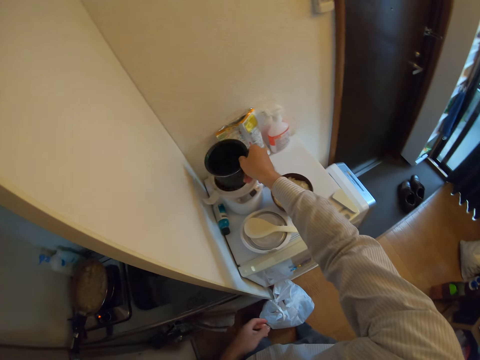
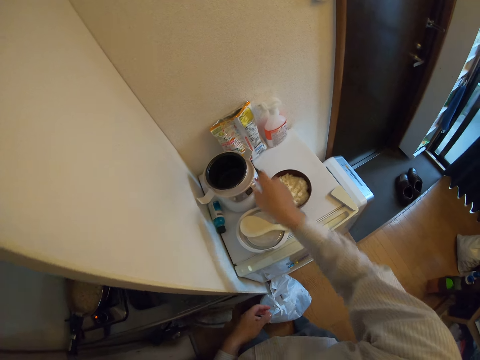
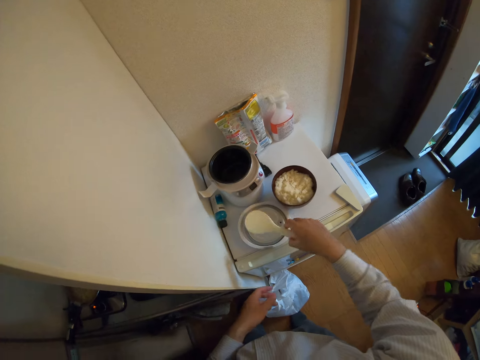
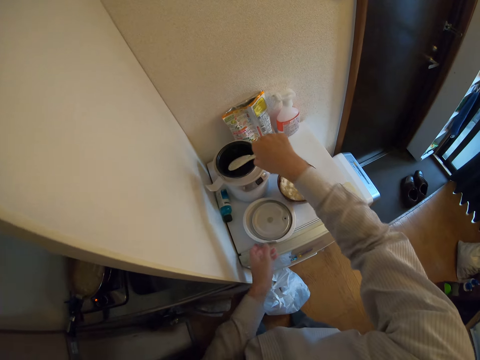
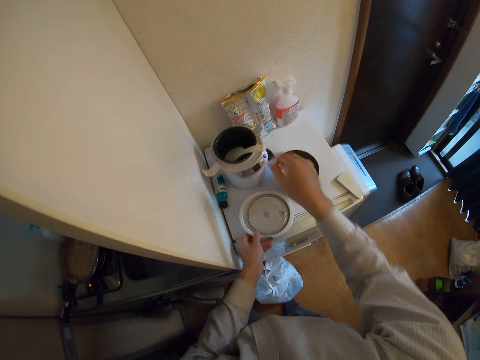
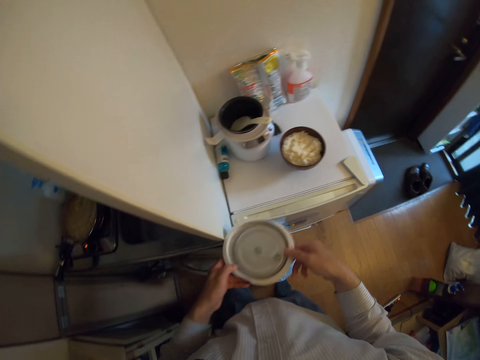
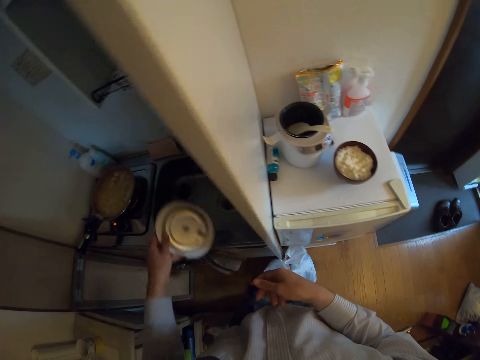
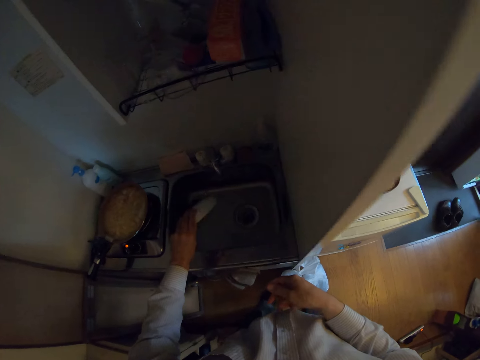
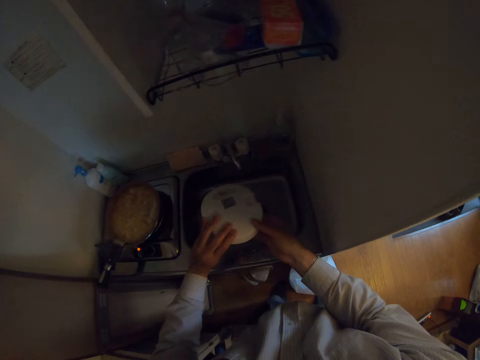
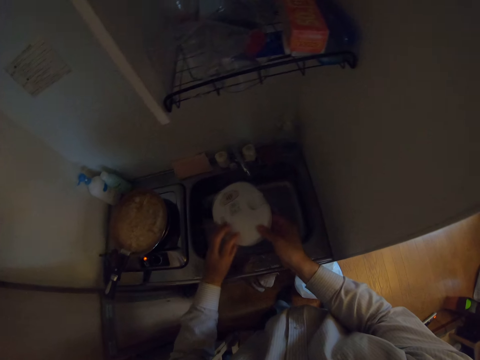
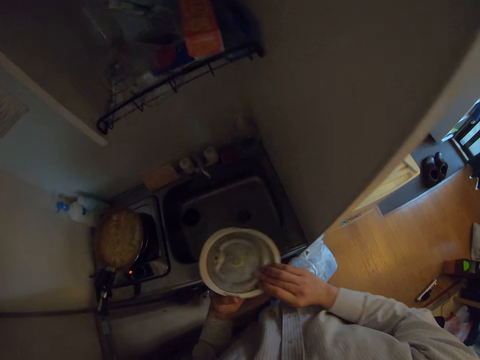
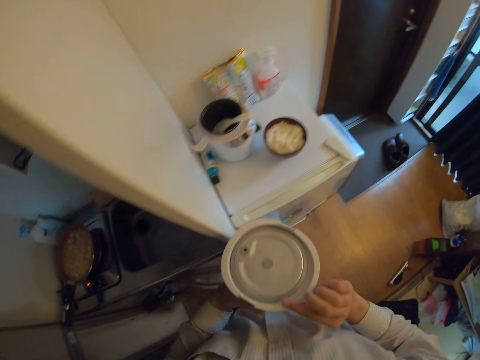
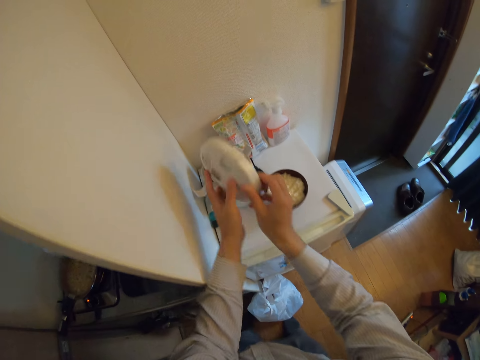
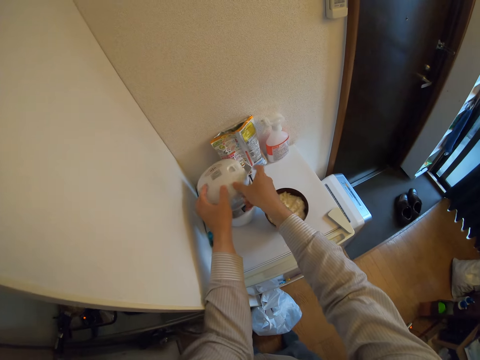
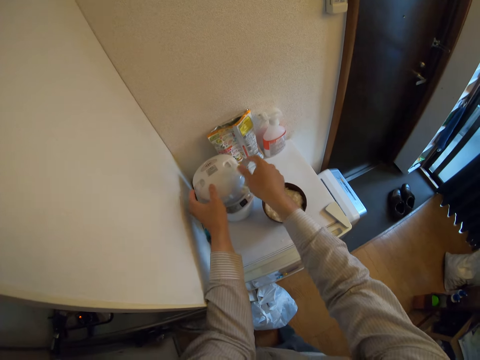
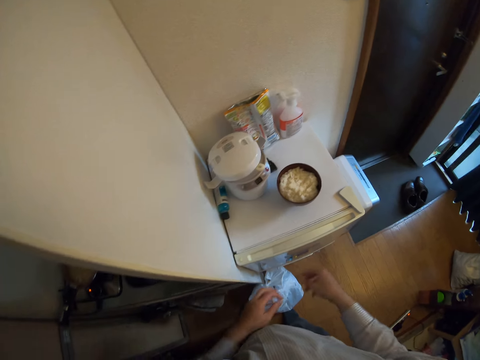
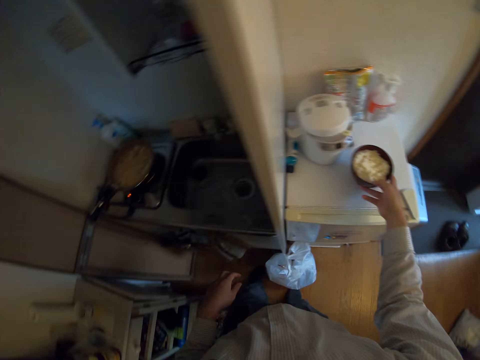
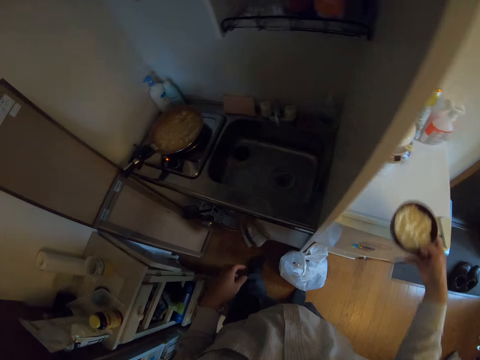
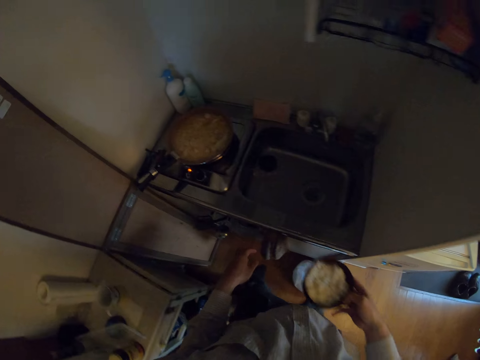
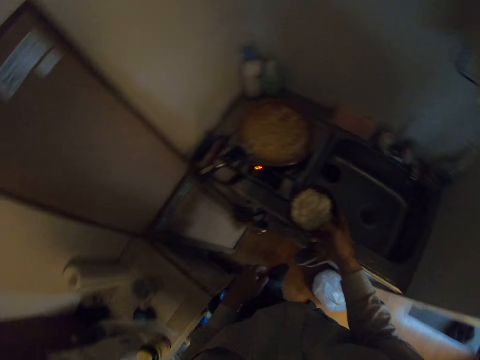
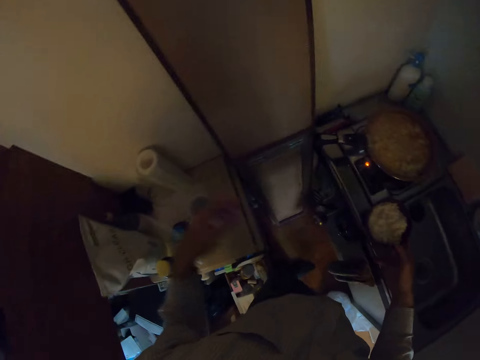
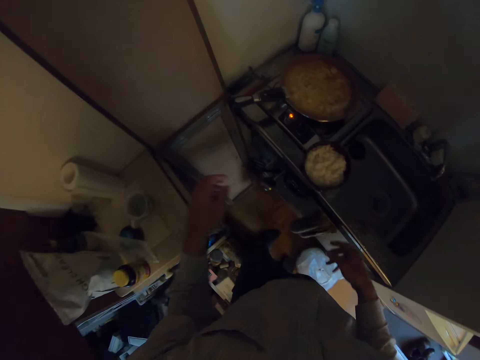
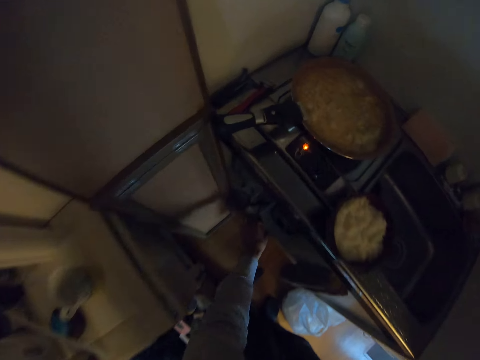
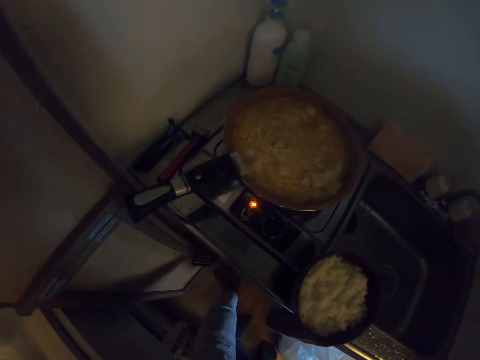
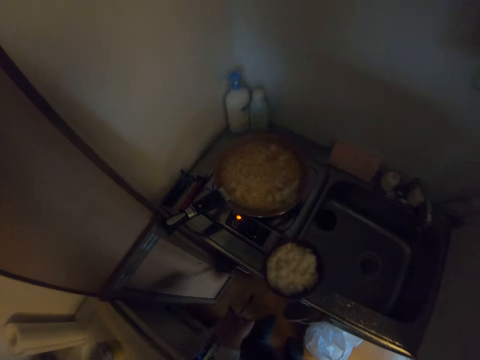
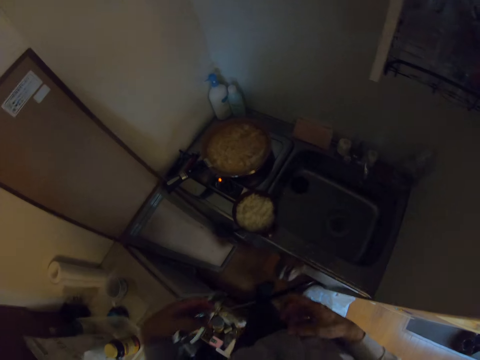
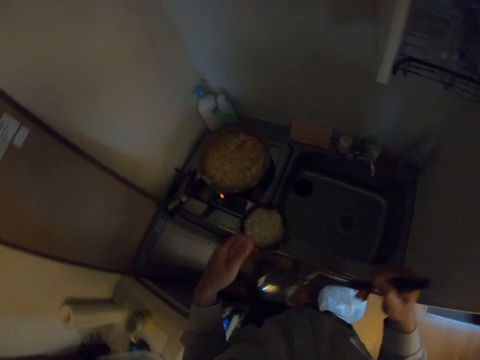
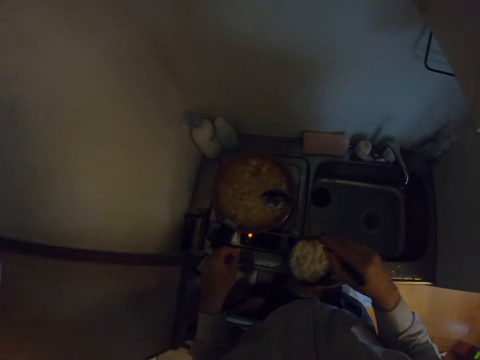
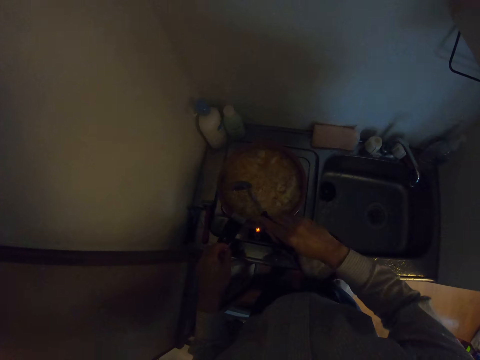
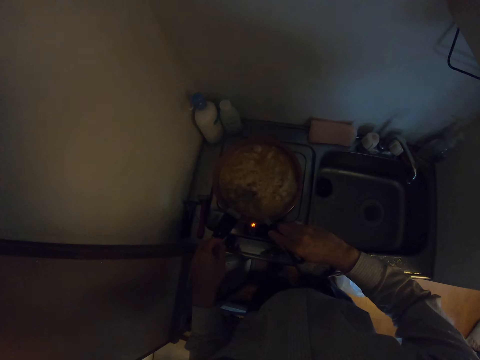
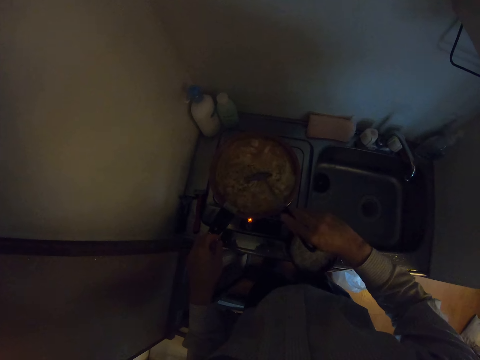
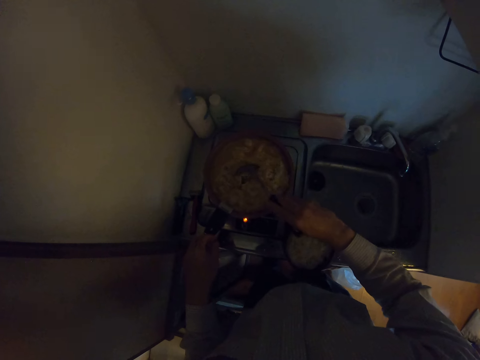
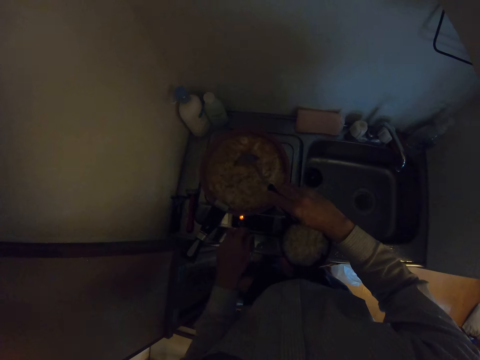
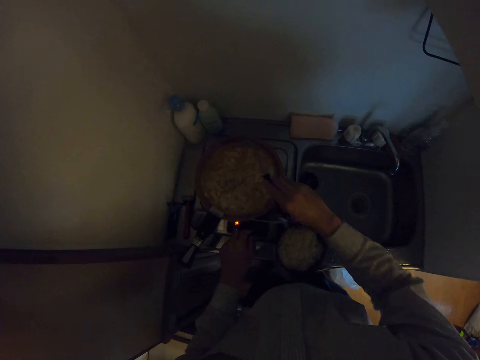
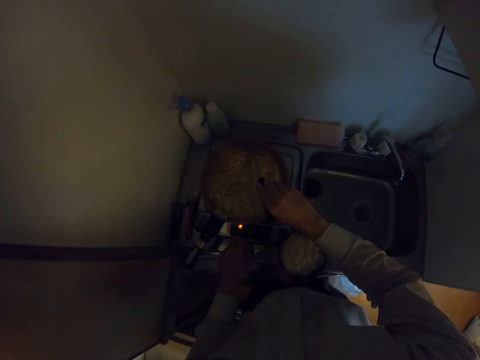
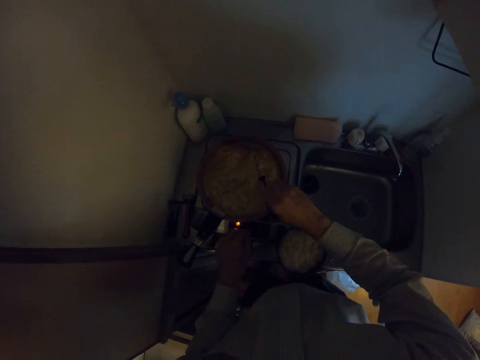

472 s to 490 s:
The camera wearer drops the inner bowl back into the rice cooker. He picks up the spoon on the rice cooker's cover. He drops the spoon into the rice cooker. He picks up the rice cooker's cover or pot's lid with his left hand. He puts the pot's lid in the sink. He holds the rice cooker's cover with both hands. He picks up the pot's lid. He drops the cover on the rice cooker with both hands. He picks up the bowl of rice on the refrigerator with his right hand. He drops the bowl of rice on the kitchen sink. He picks up a long spoon from the kitchen cabinet with his left hand. He passes the long spoon from his left hand to his right hand. He stirs the meat in the frying pan with the long spoon. He turns the potatoes. He touches the cooker knob with his left hand.

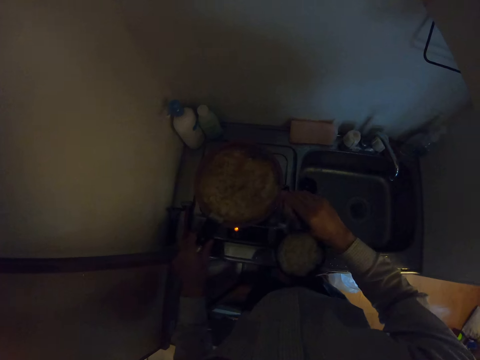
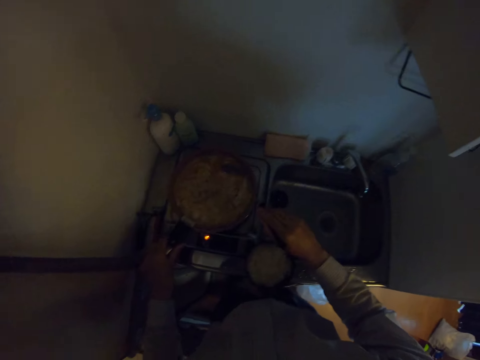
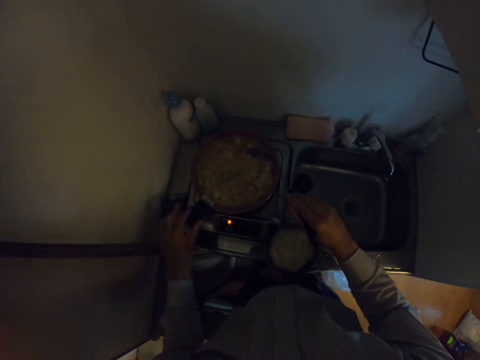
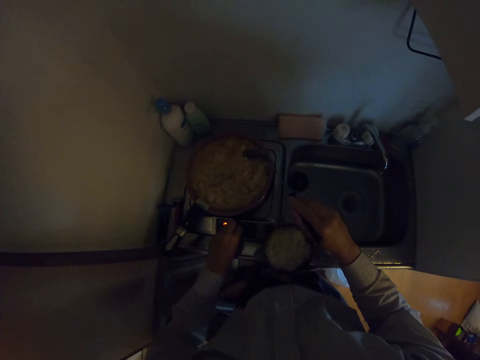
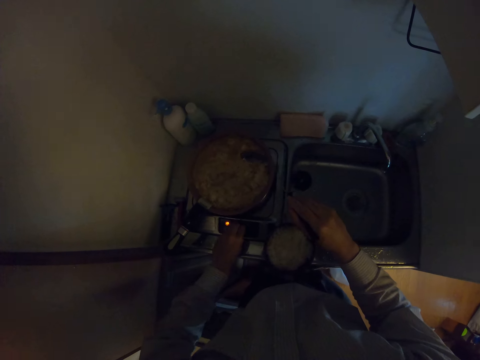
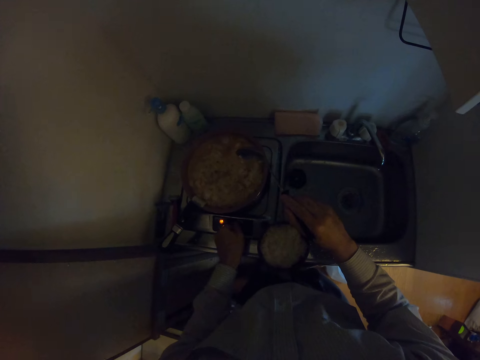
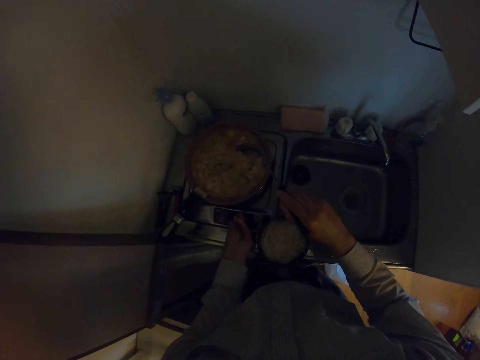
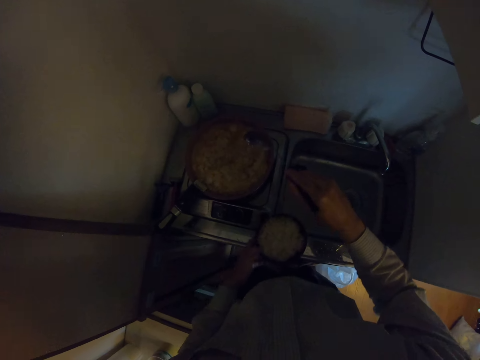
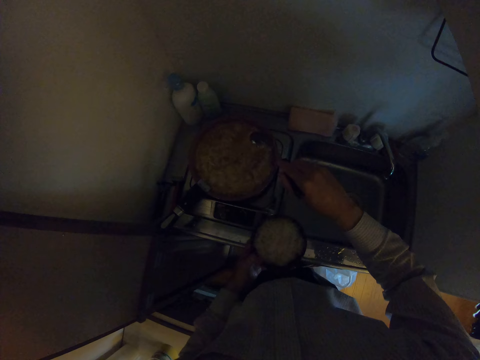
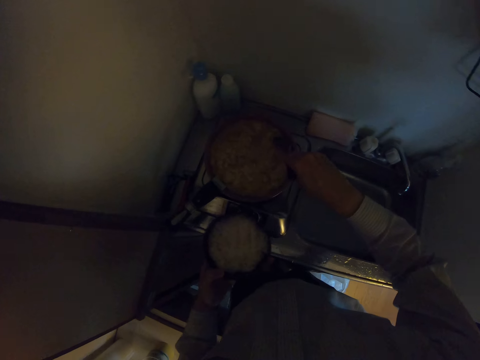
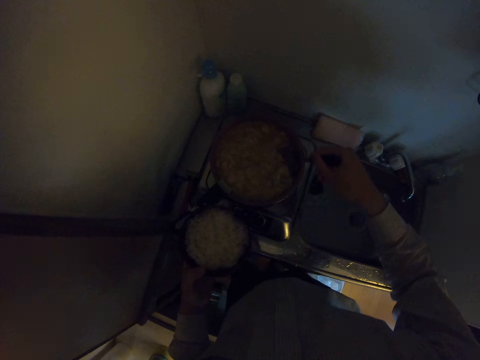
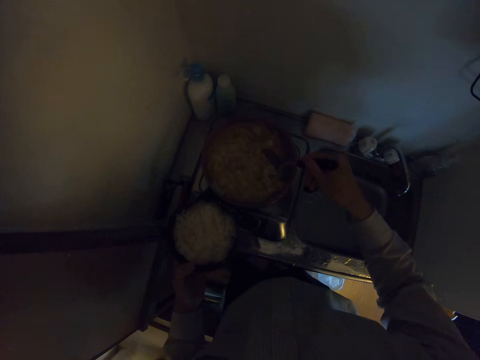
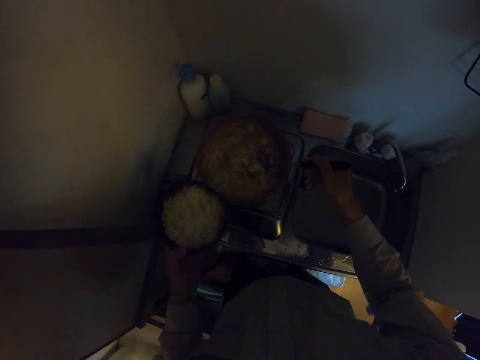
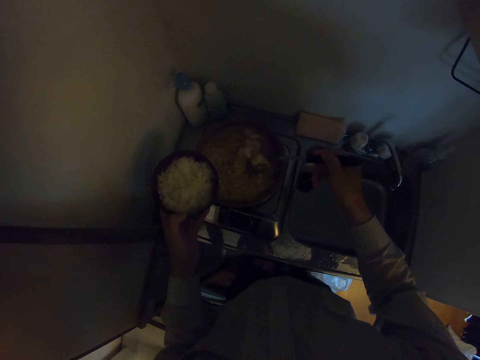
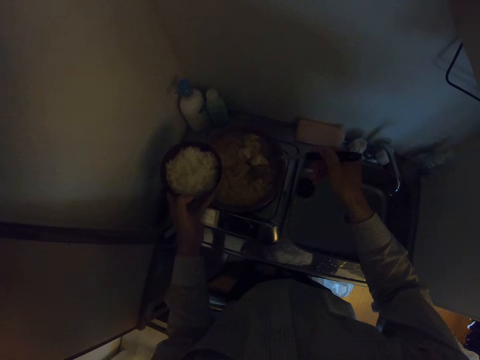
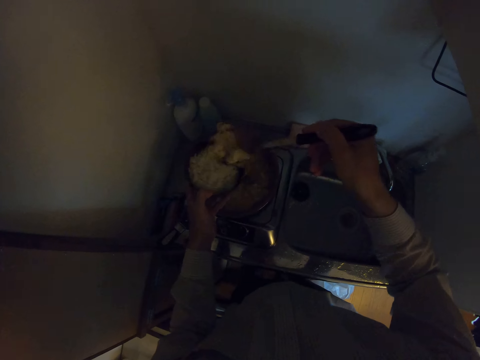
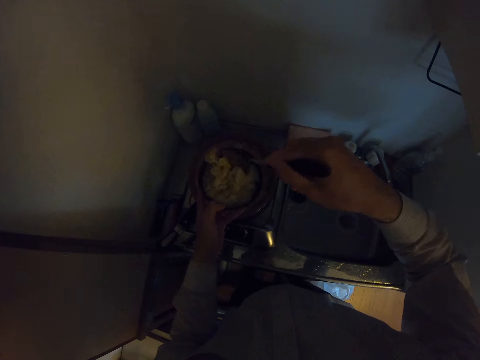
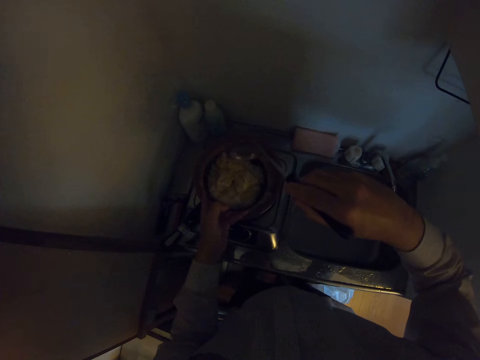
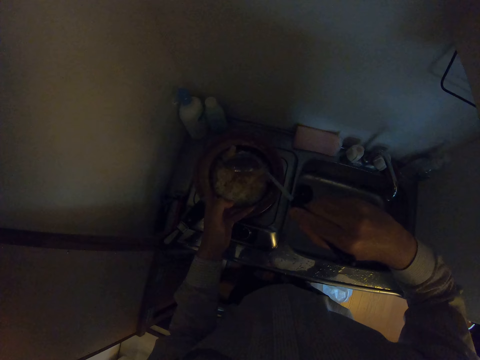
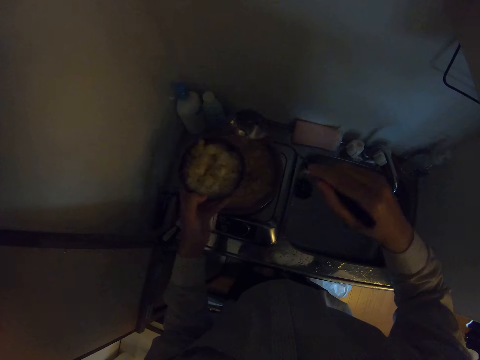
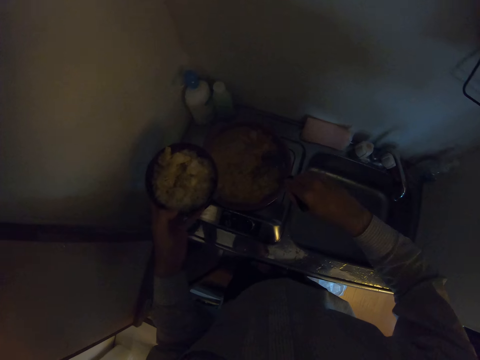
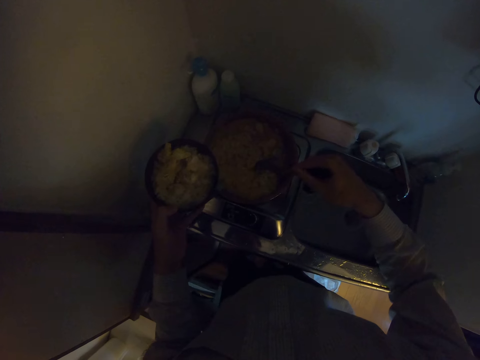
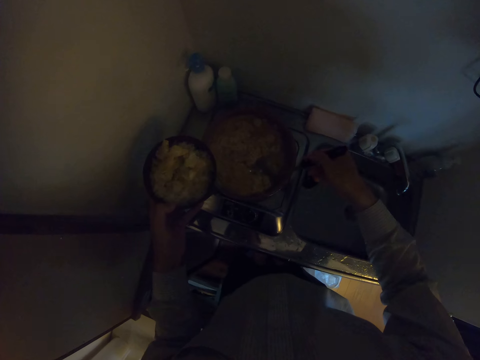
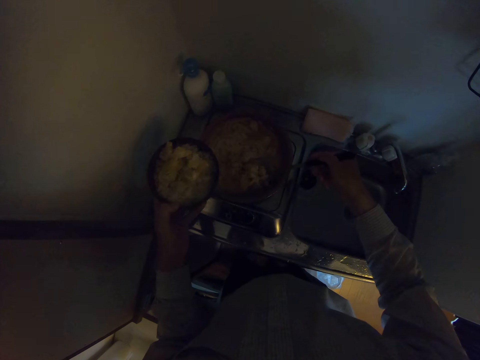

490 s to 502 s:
The camera wearer touches the handle of the frying pan with his left hand. He adjusts the frying pan with his left hand. He turns off the cooker knob with his left hand. He picks up the bowl of rice on the kitchen sink with his left hand. He scoops part of the meat or potatoes in the frying pan with the long spoon. He pours the meat into the bowl of rice. He scoops part of the meat in the frying pan with the long spoon again.
